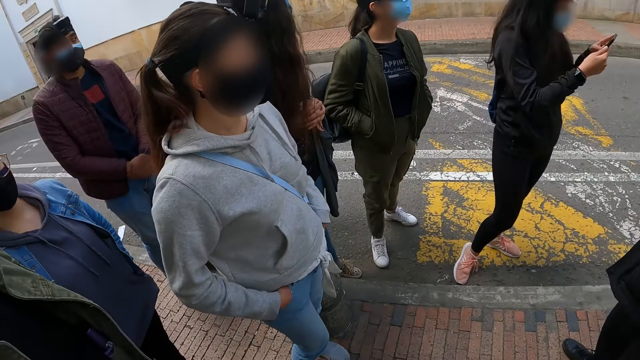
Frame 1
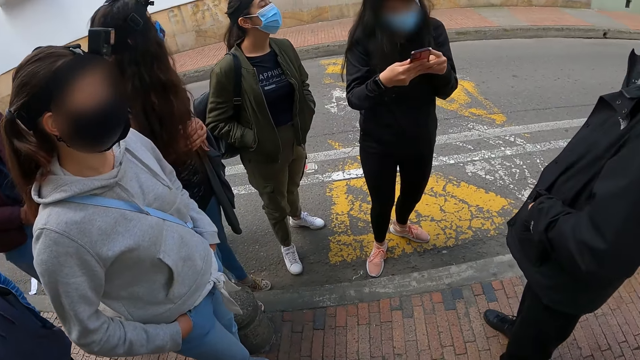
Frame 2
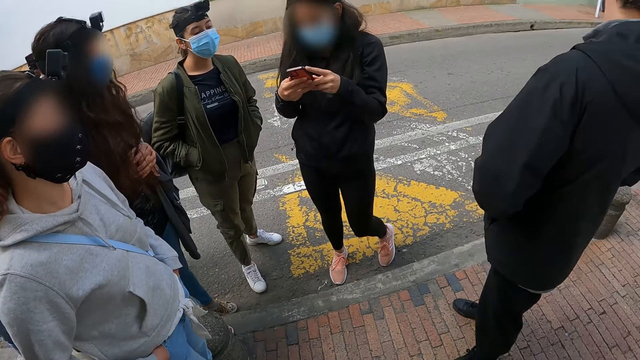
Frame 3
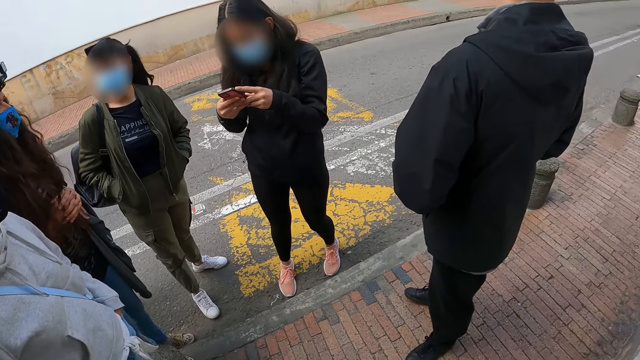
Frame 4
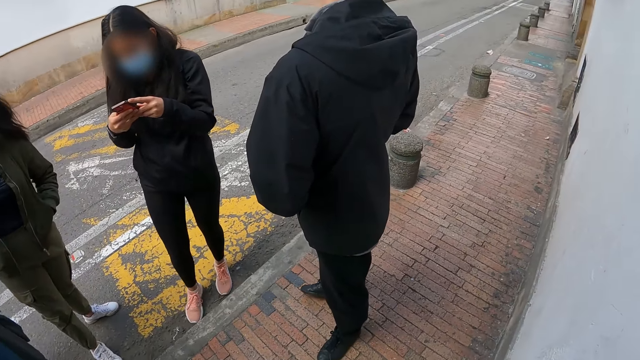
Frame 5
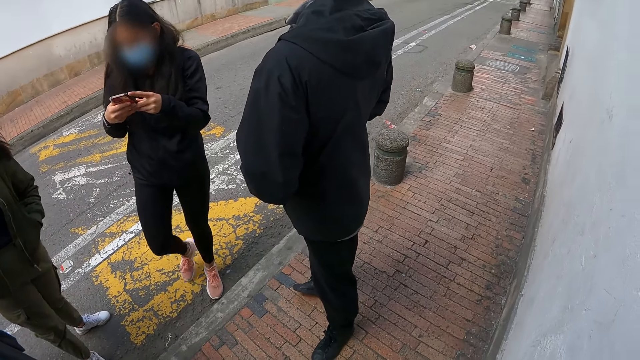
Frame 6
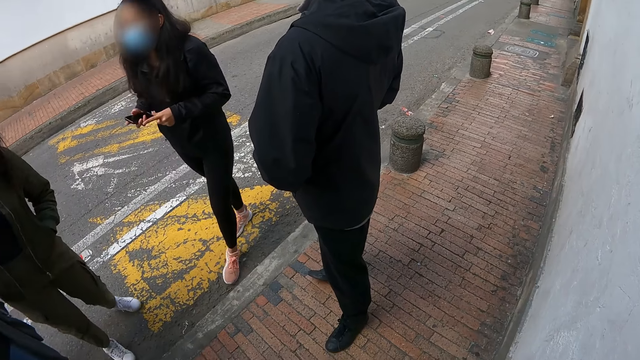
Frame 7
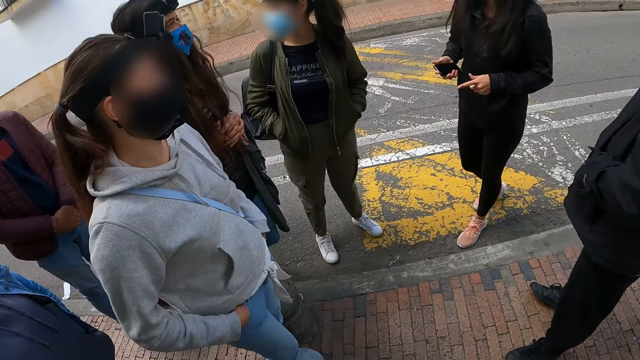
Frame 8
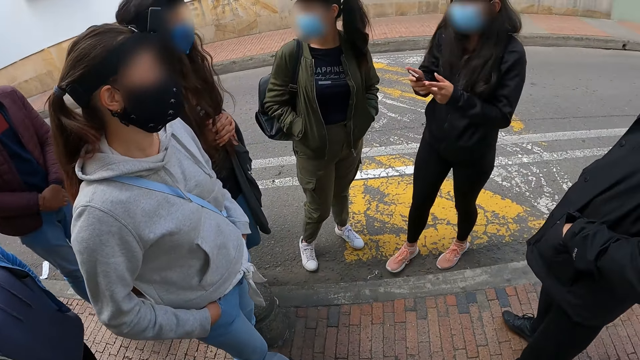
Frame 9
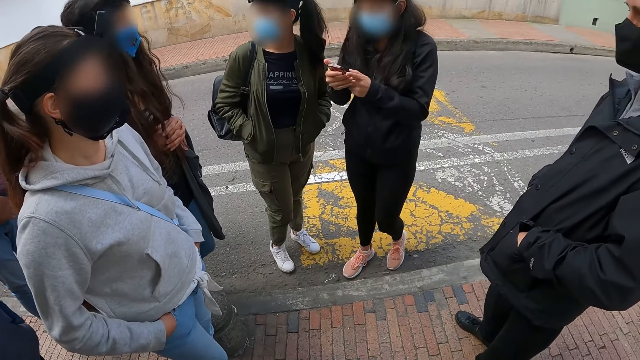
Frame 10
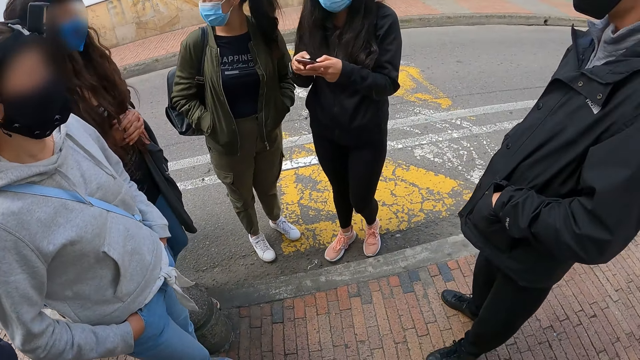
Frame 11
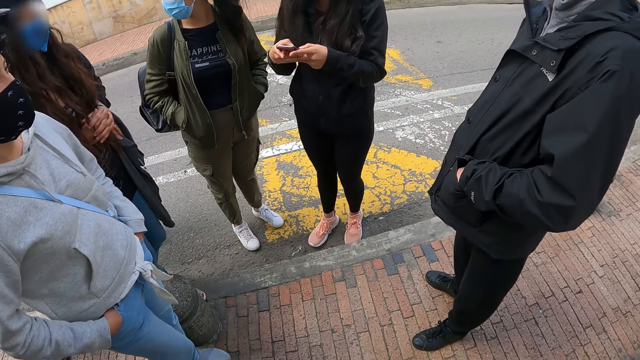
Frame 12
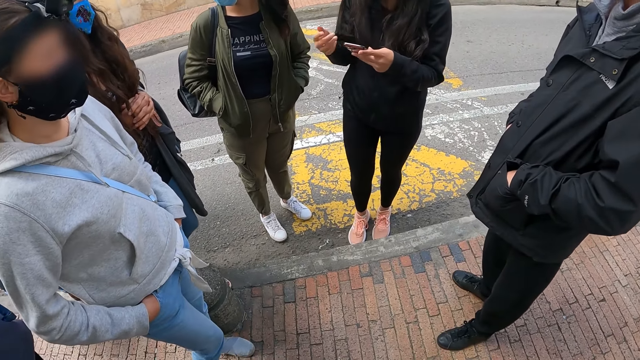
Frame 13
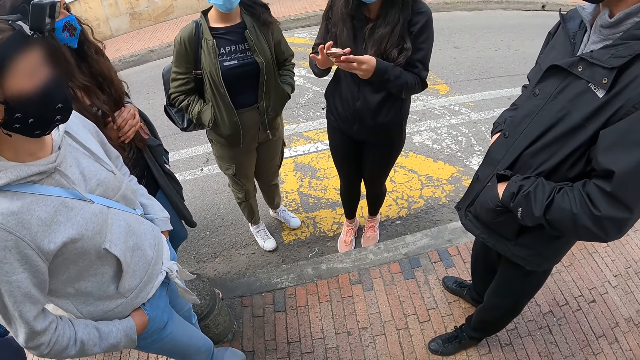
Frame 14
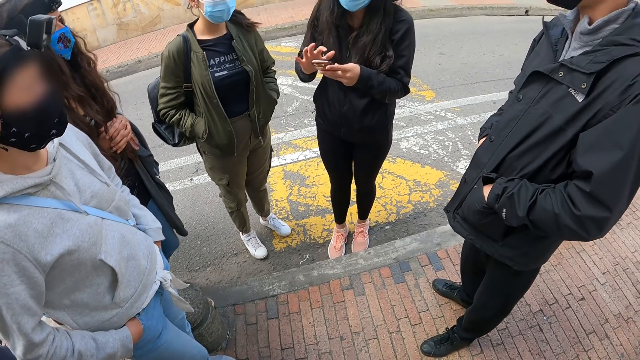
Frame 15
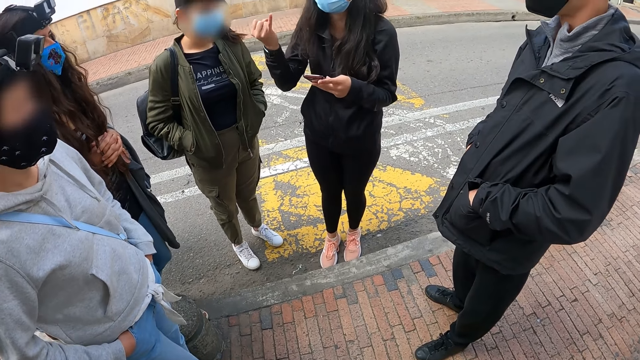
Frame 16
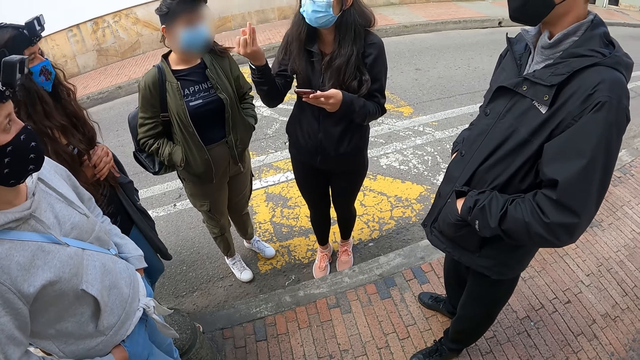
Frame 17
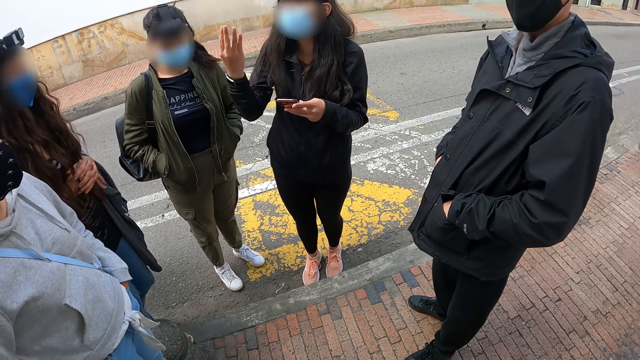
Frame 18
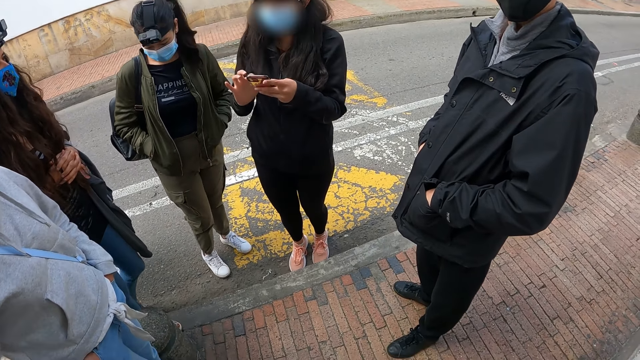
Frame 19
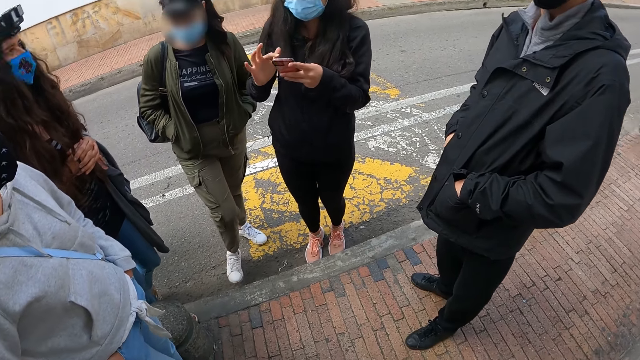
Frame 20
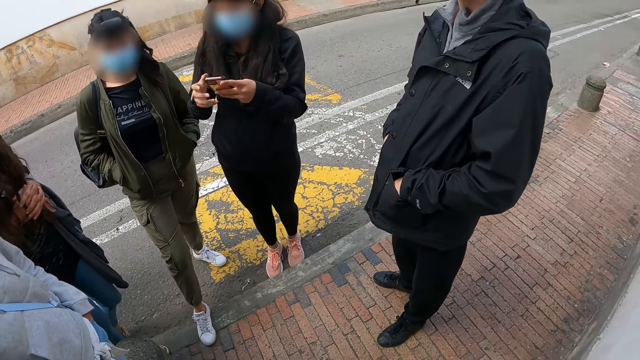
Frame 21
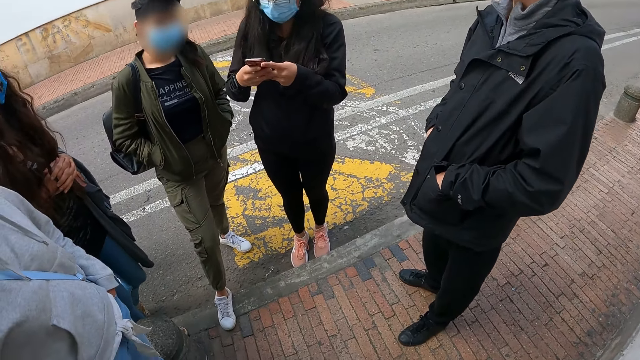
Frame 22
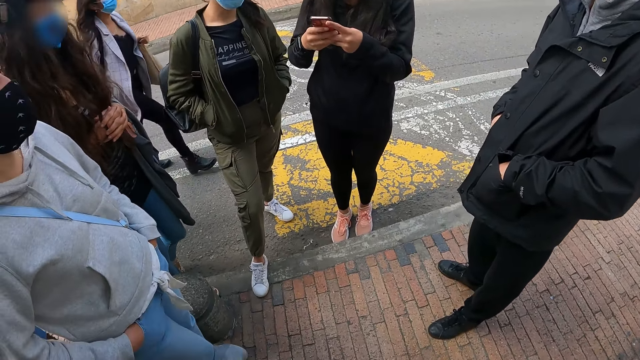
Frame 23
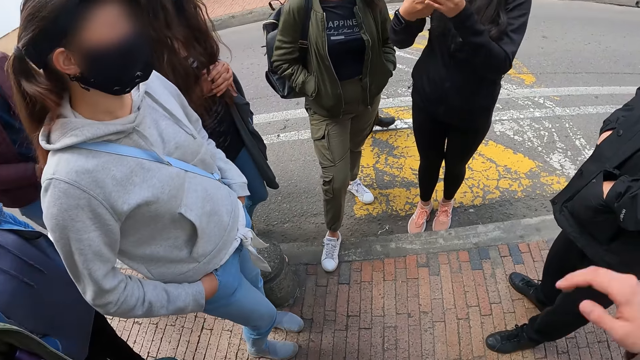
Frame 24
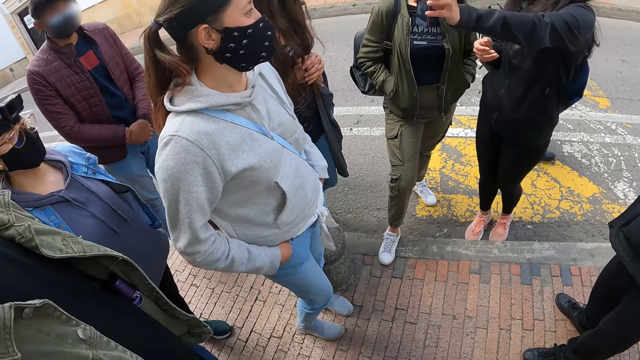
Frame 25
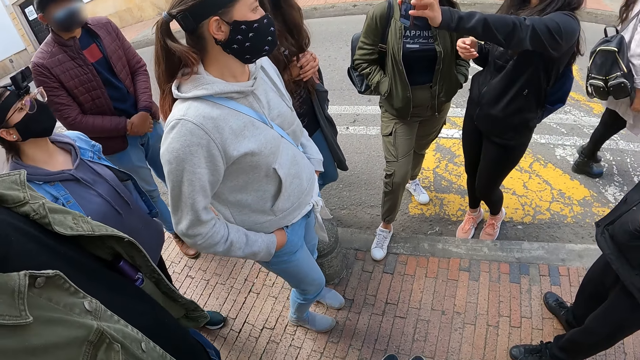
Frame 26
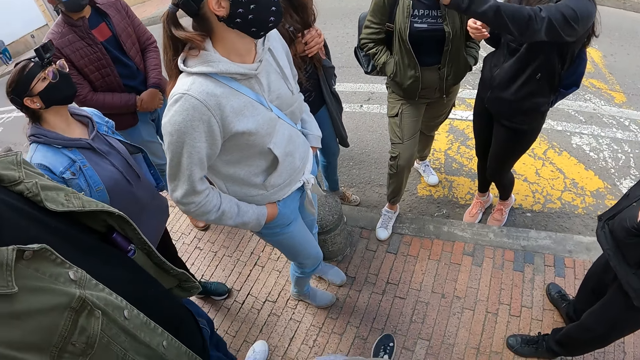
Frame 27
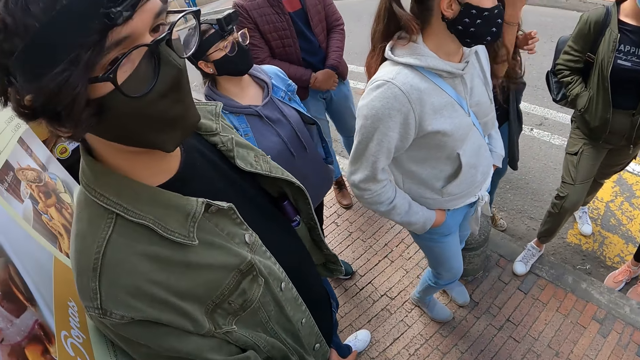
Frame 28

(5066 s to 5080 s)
The camera wearer looks around. A woman uses a phone. She uses the phone again. The camera wearer looks around. The woman scrolls the phone. The woman interacts with another woman and holds the phone in the hand. The first woman uses the phone. The camera wearer lifts the hand up. The first woman holds the phone. The first woman shows the phone to a third woman.

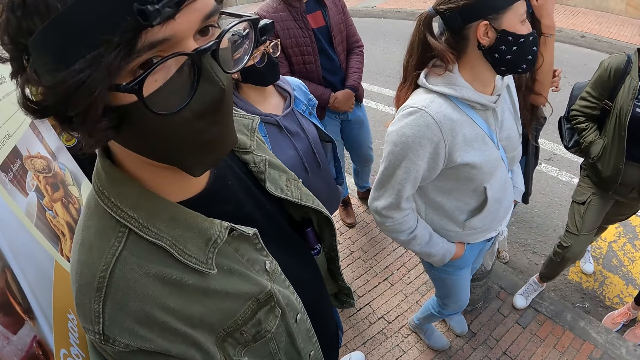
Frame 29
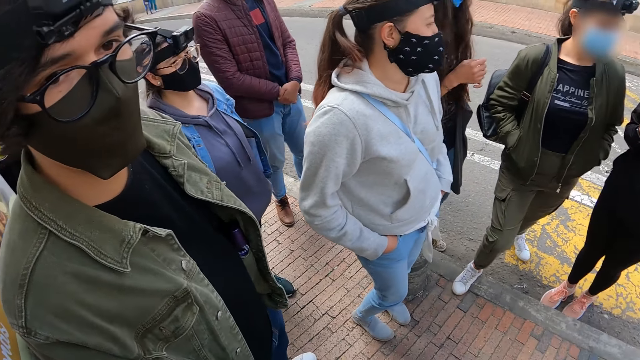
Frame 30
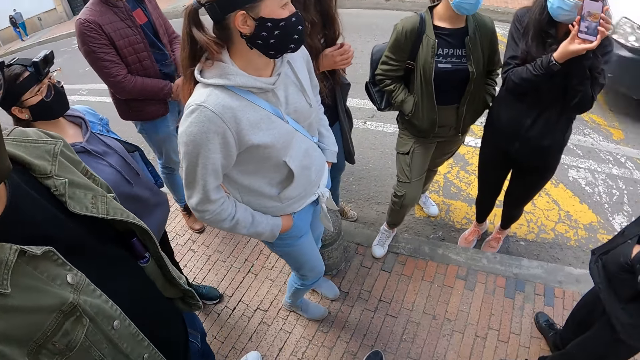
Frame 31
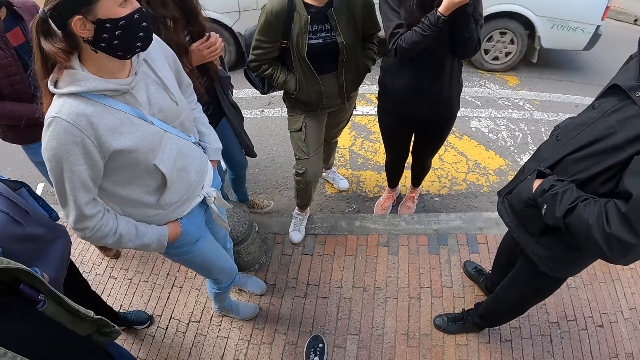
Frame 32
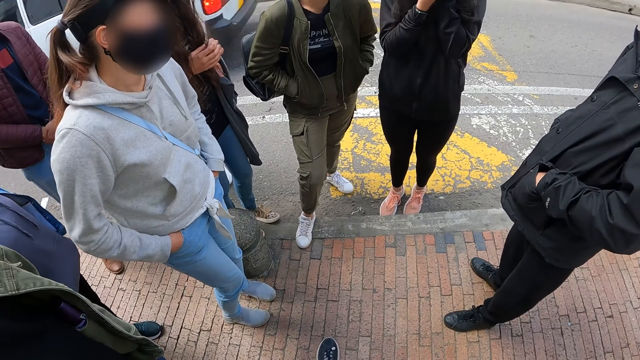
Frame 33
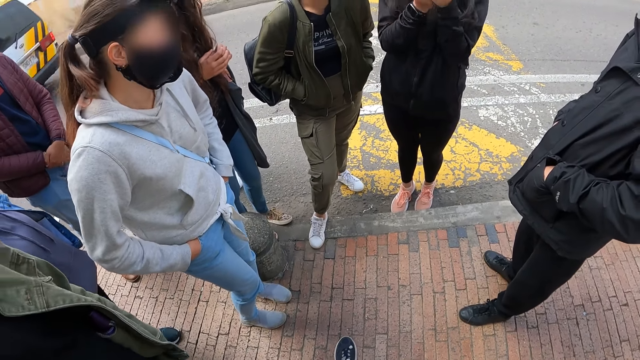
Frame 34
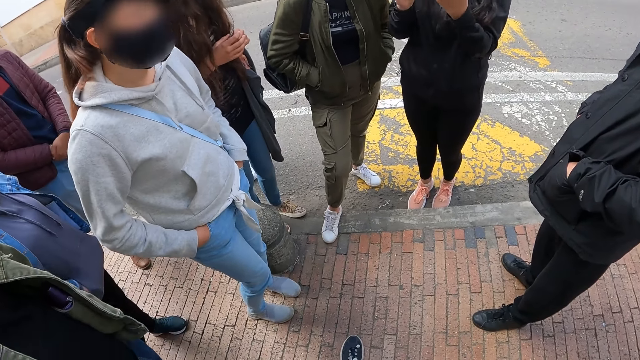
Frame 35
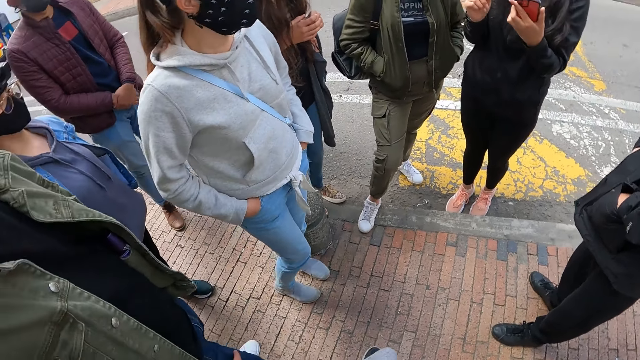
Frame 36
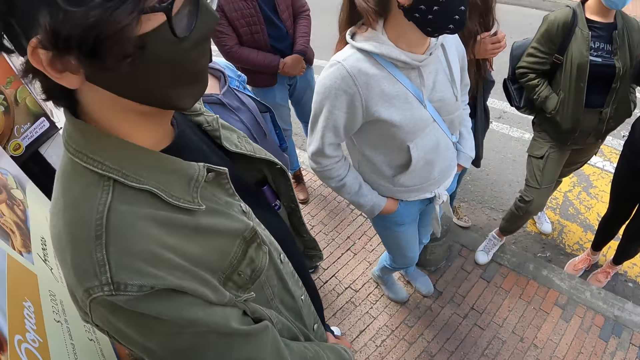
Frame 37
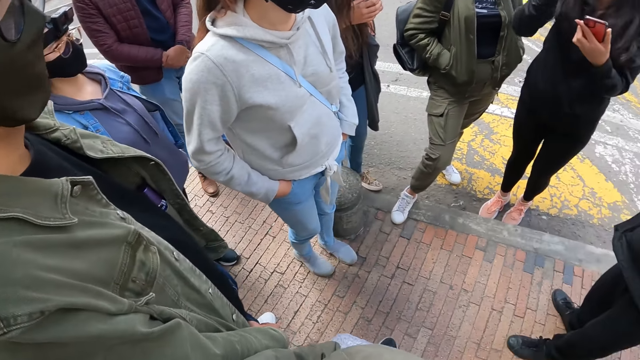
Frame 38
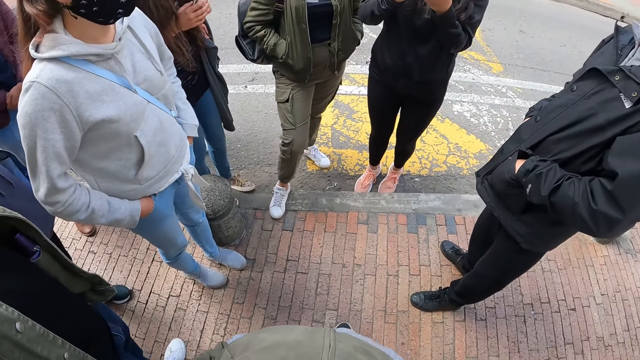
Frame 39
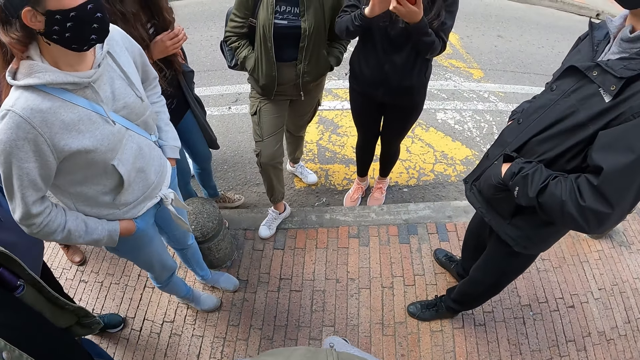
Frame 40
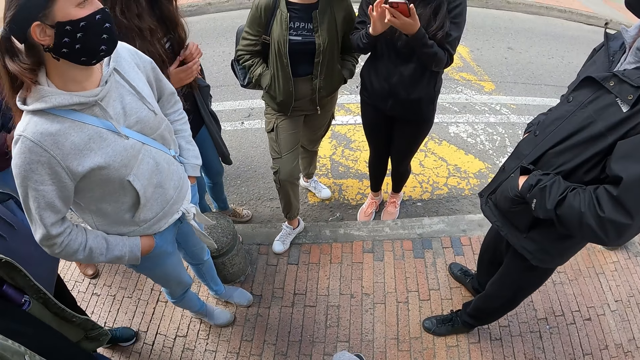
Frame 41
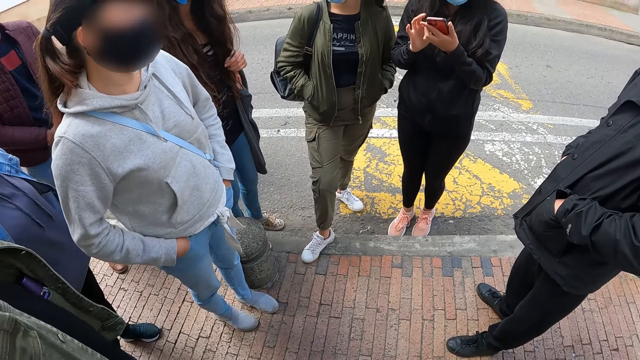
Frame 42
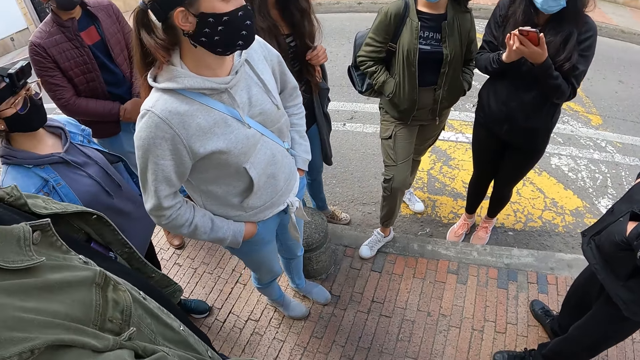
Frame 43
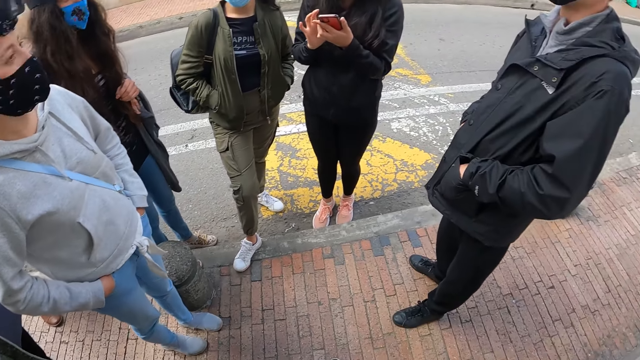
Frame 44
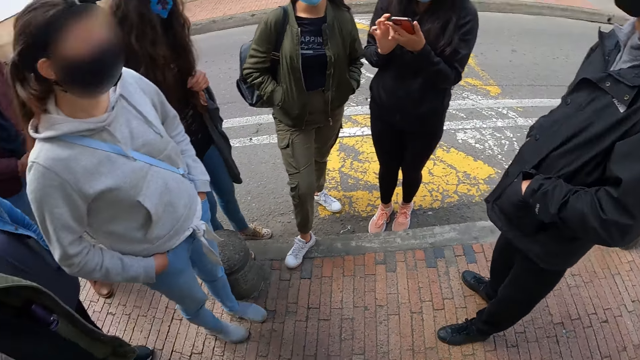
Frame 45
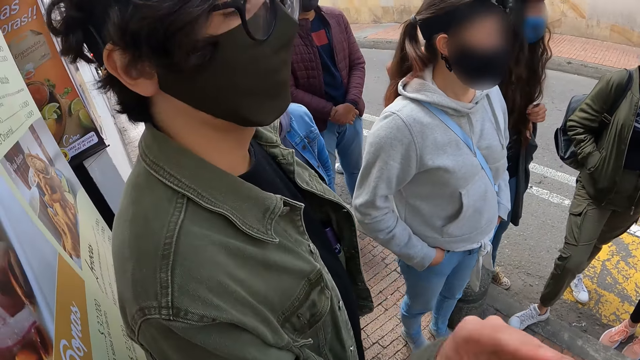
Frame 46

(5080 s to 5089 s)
The camera wearer looks around. They look around again. A woman uses the phone.
